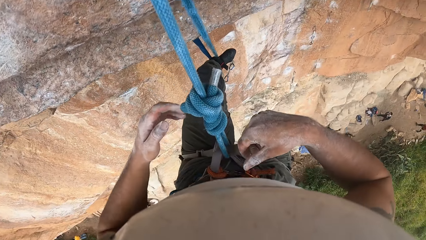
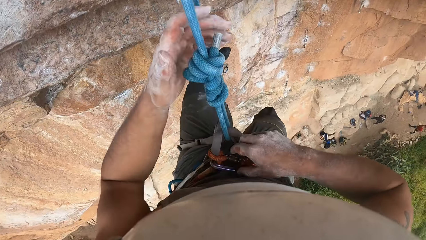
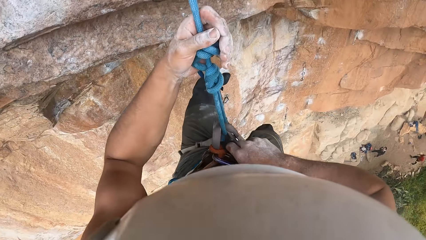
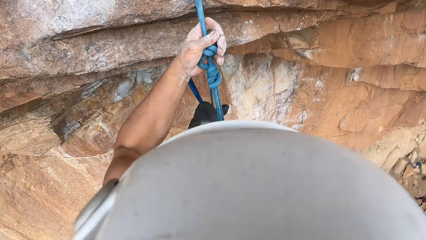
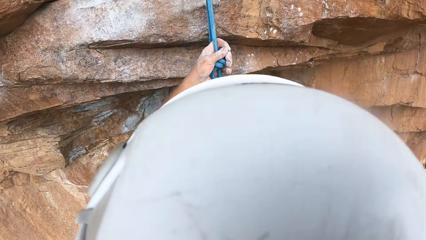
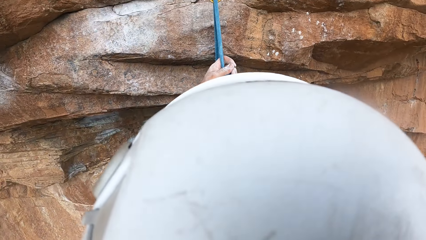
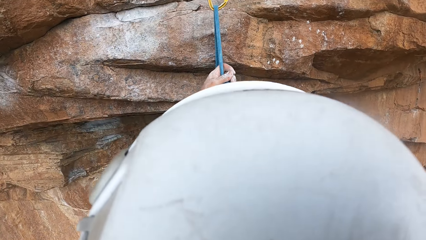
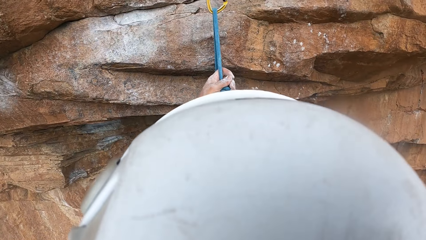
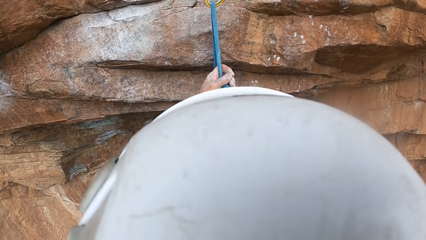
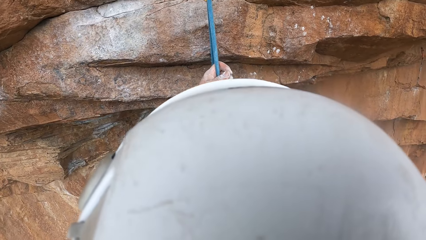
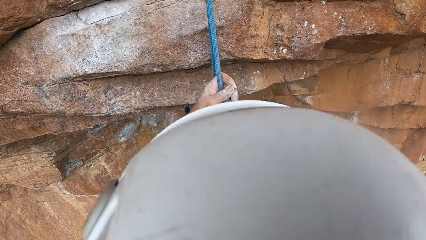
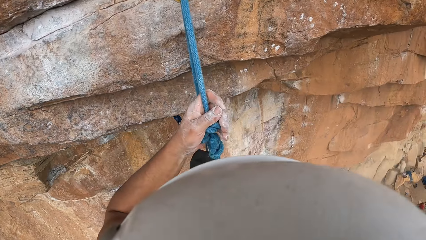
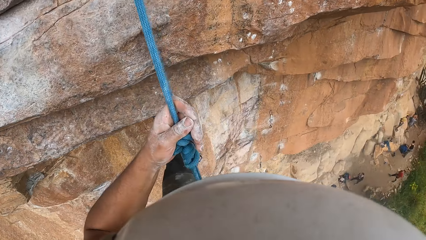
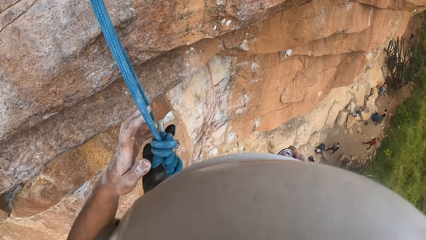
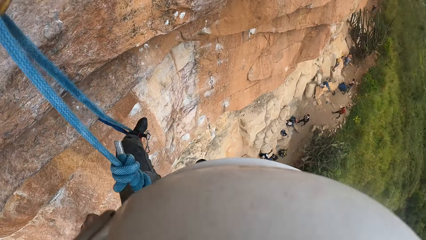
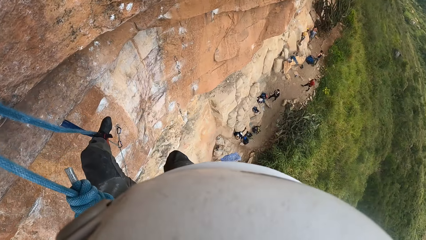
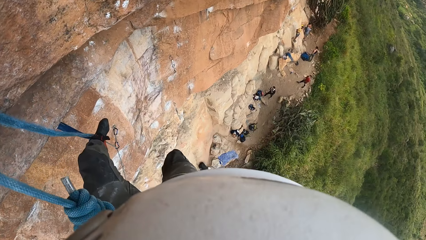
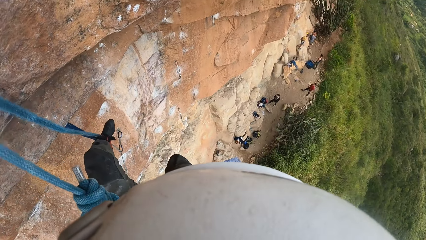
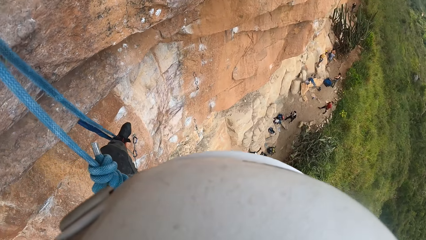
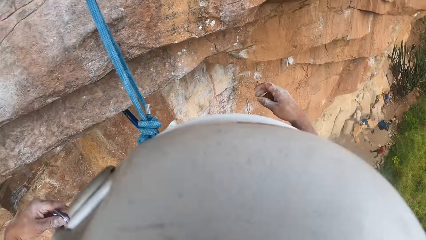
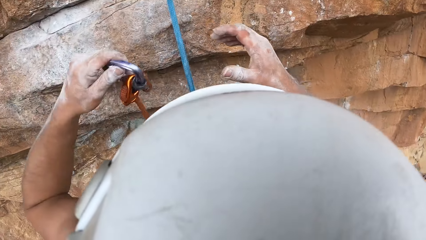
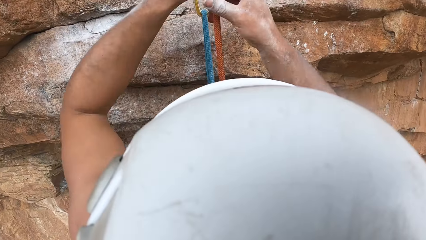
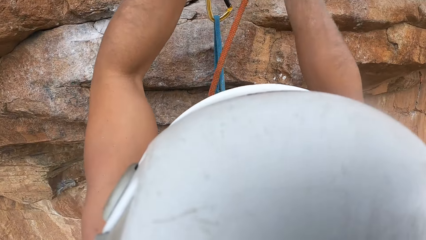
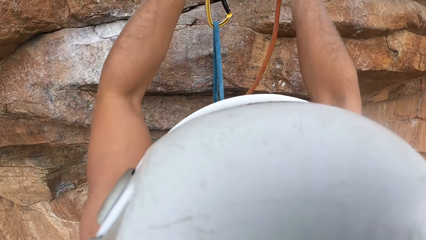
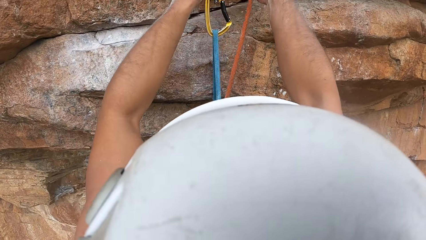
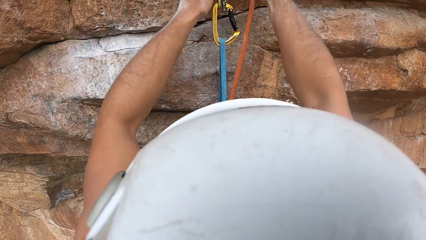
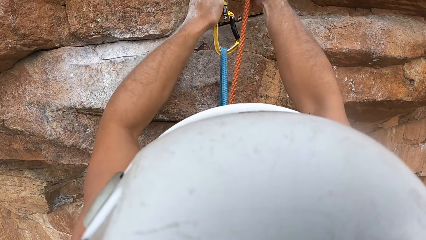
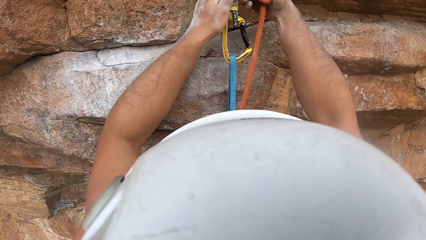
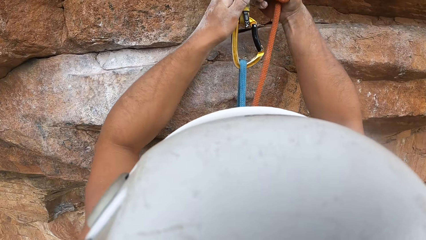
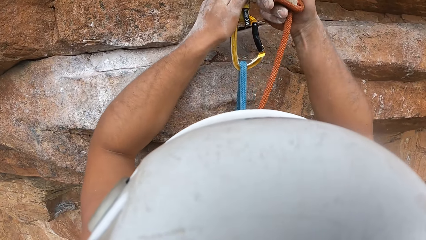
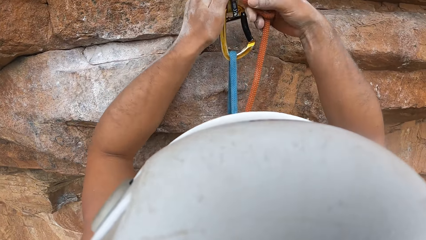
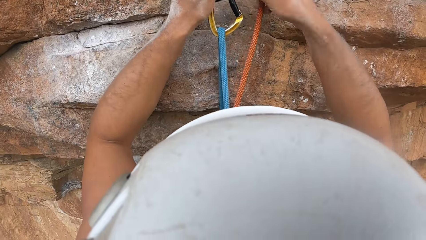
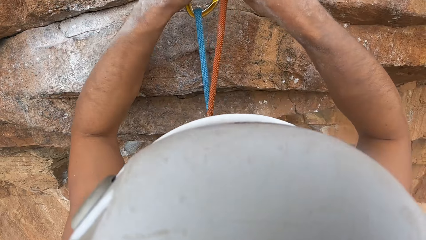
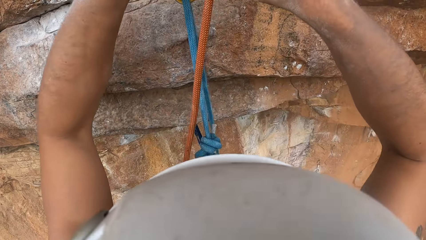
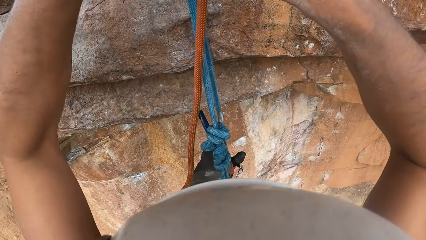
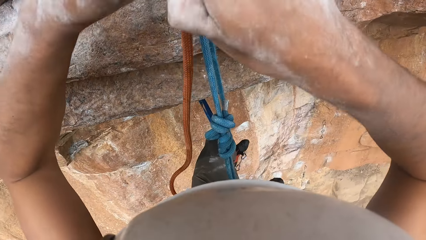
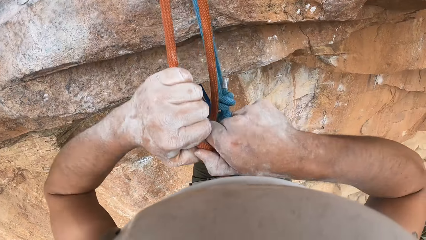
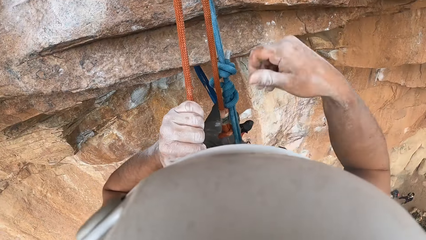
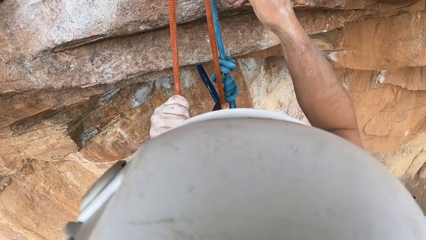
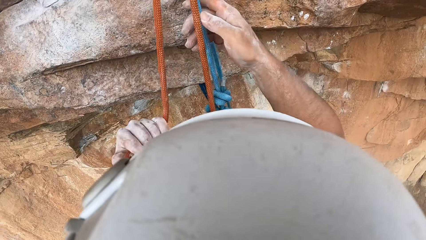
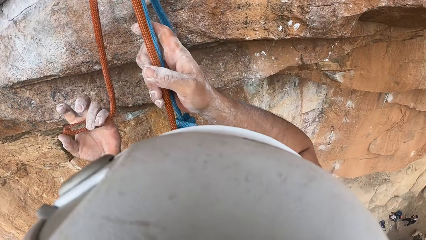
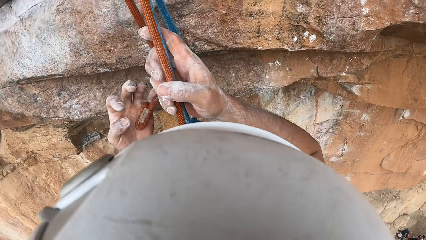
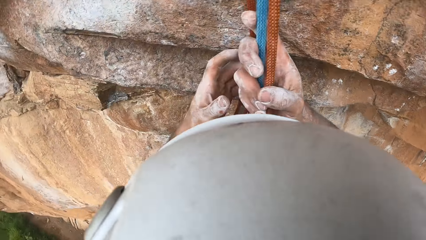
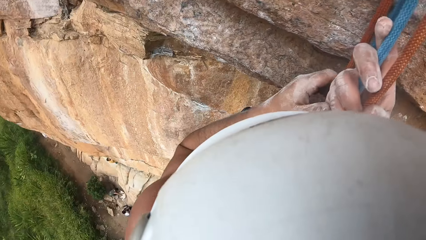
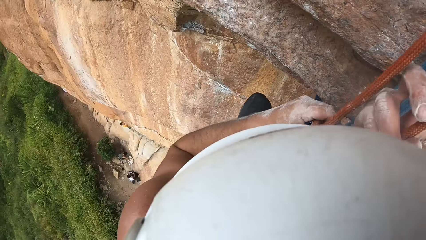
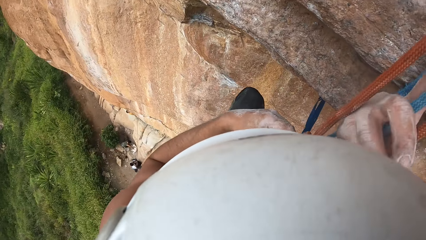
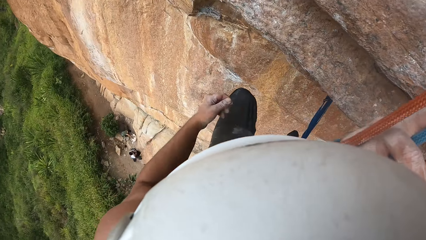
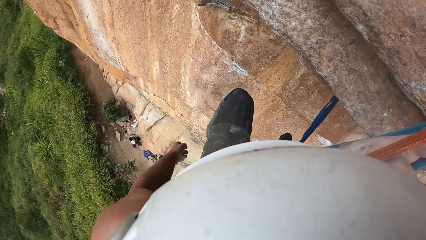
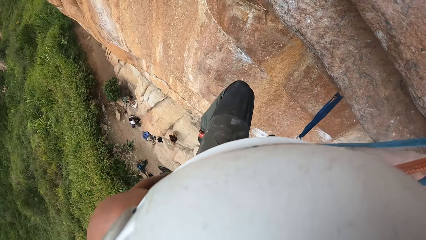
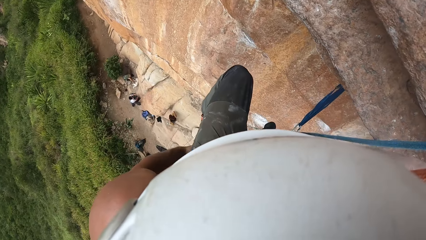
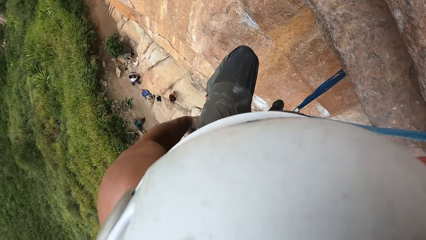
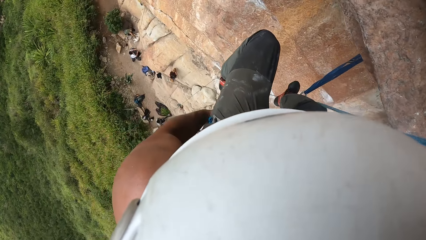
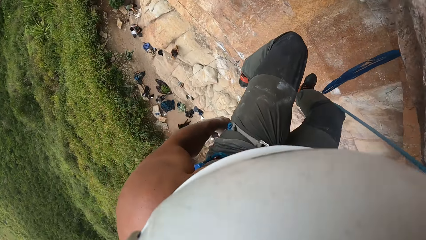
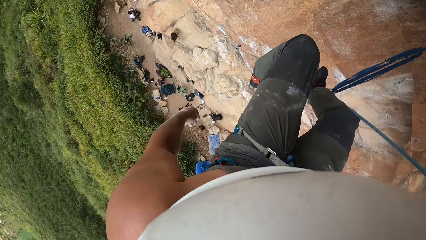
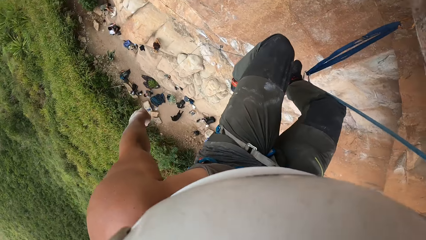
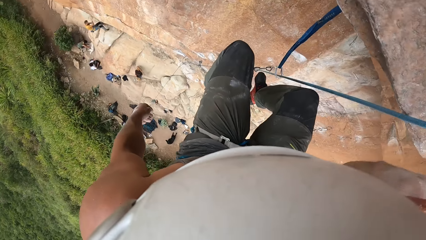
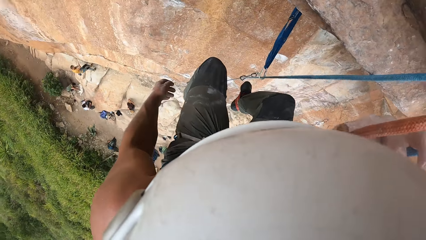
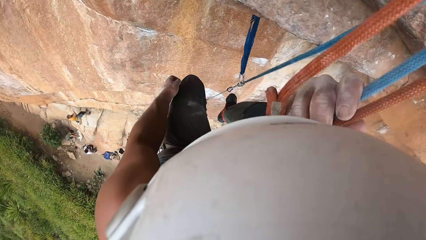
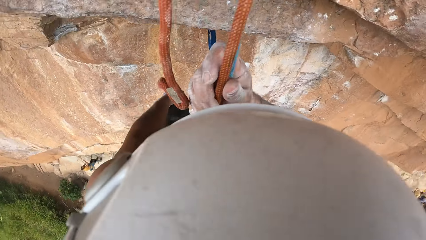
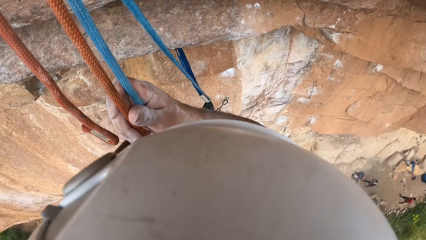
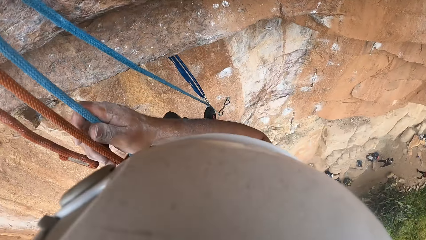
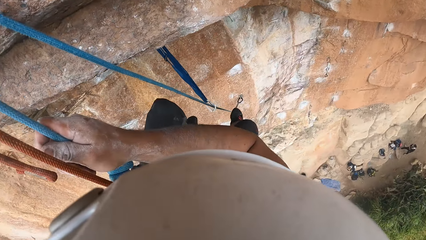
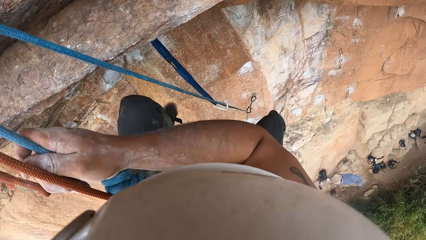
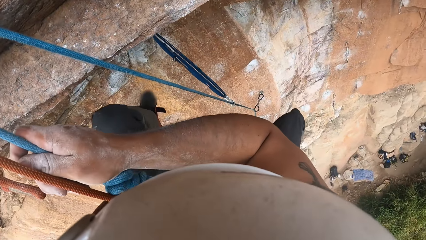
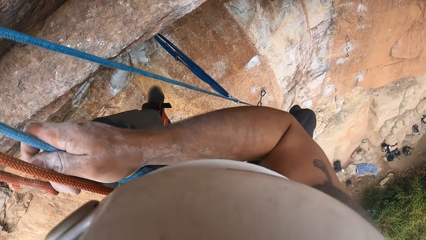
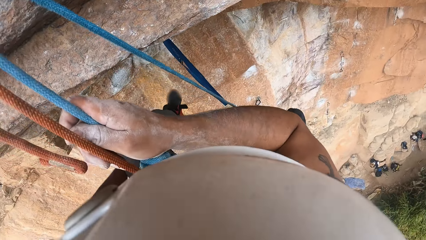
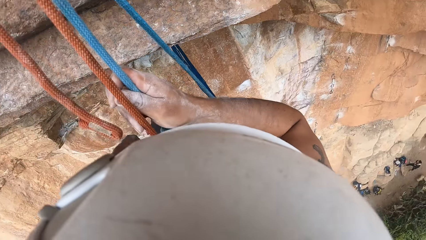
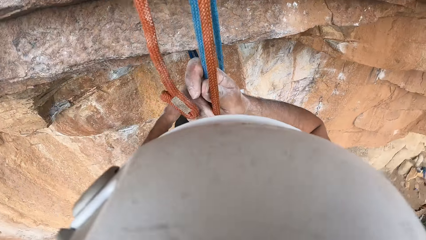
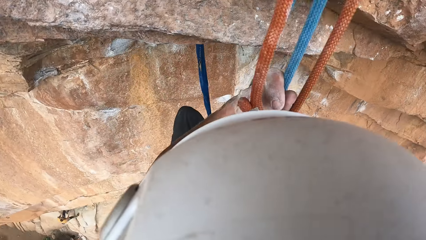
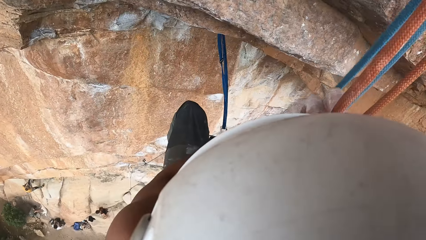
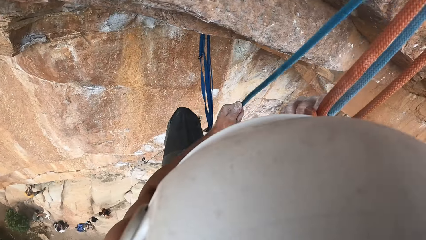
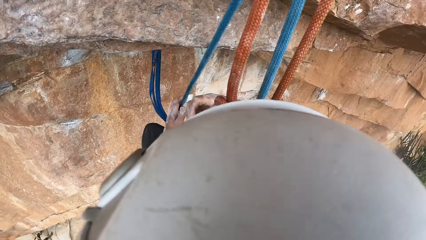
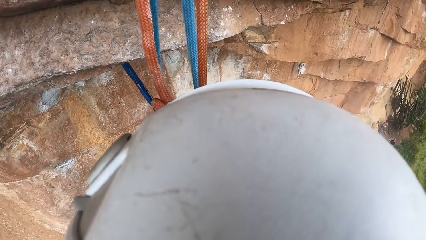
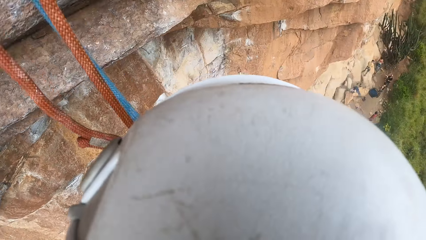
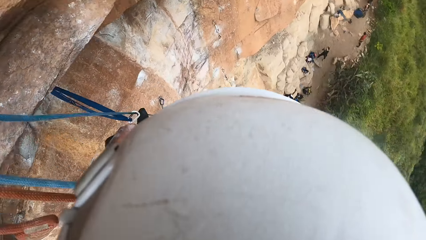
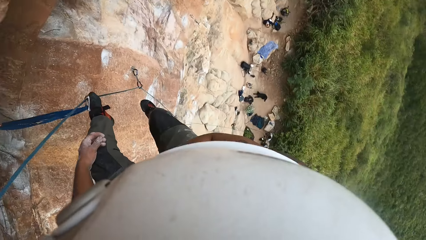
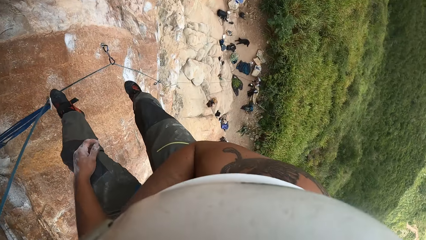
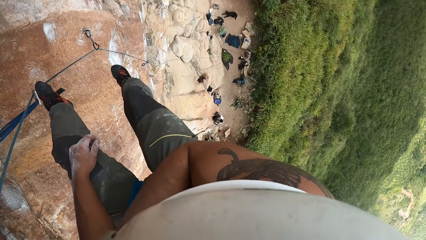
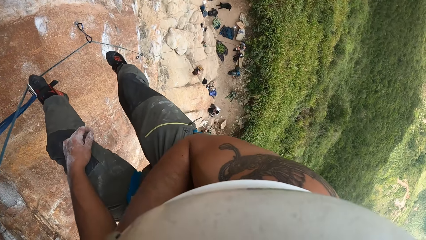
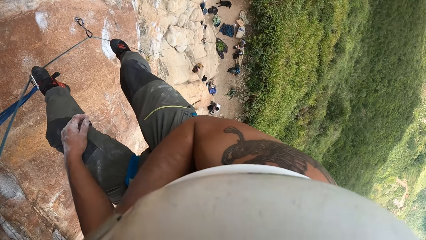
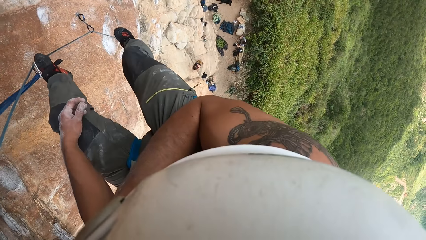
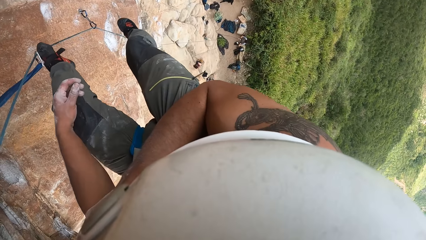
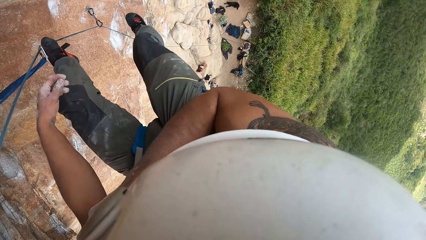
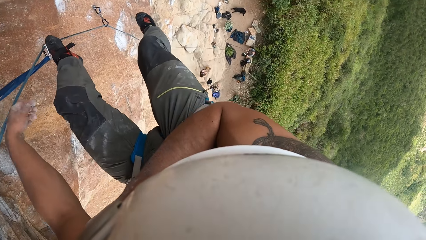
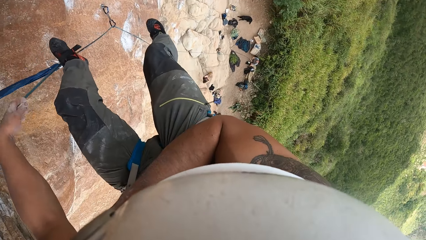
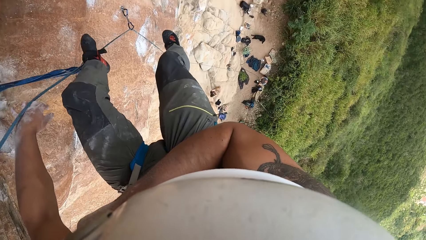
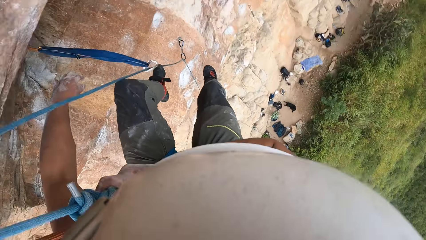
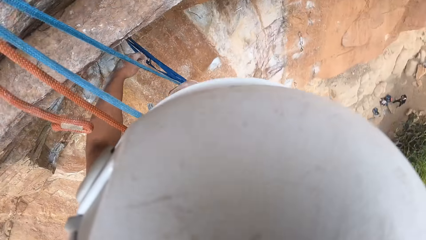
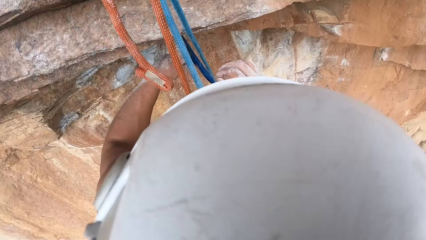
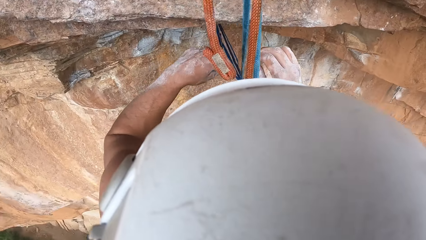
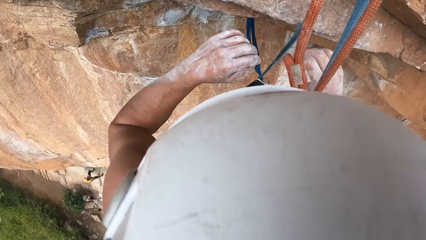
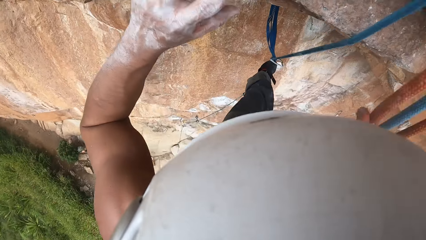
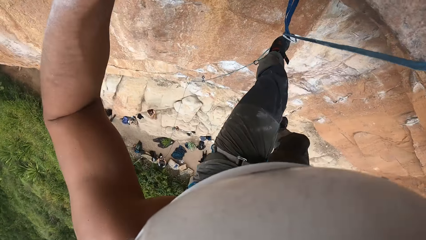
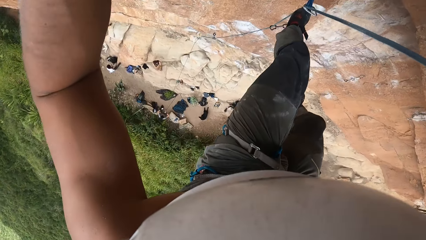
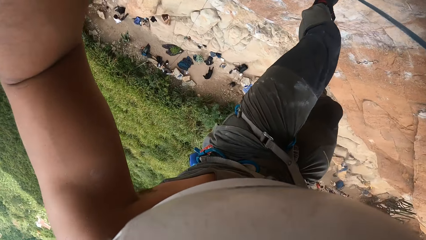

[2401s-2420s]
The camera wearer looks around the mountain. They hook the rope. They hold the climbing rope. They look around the mountain.
